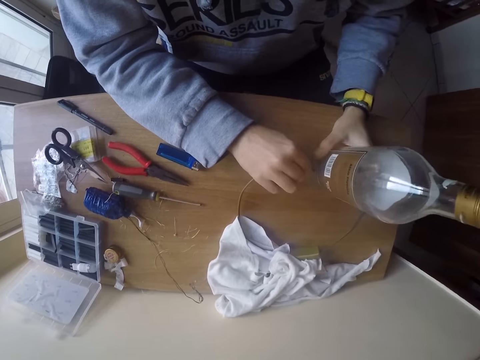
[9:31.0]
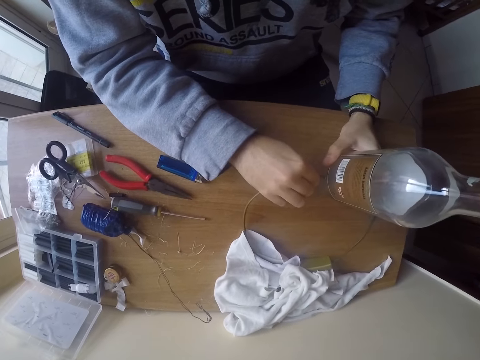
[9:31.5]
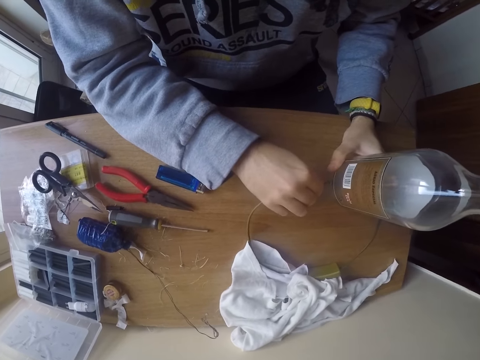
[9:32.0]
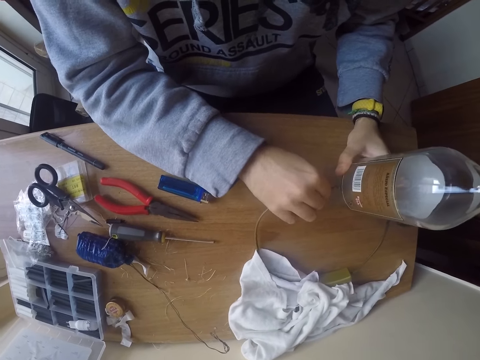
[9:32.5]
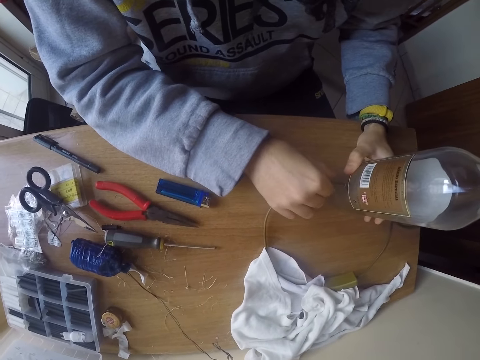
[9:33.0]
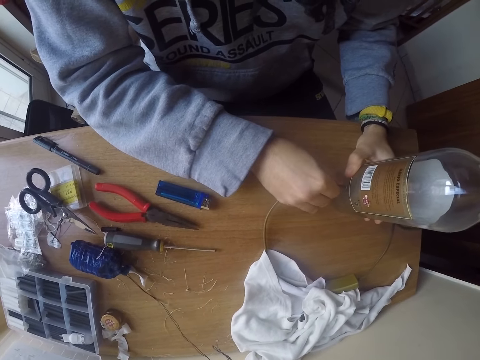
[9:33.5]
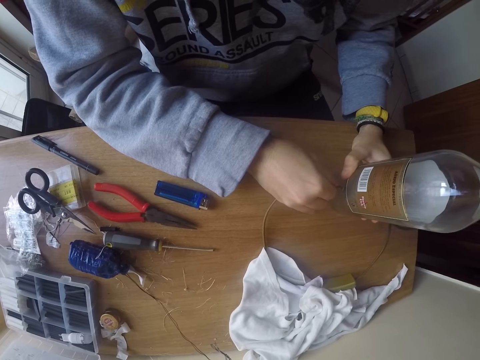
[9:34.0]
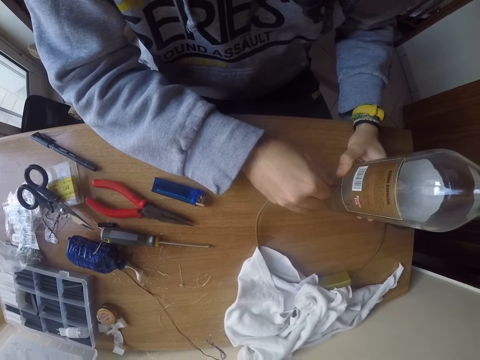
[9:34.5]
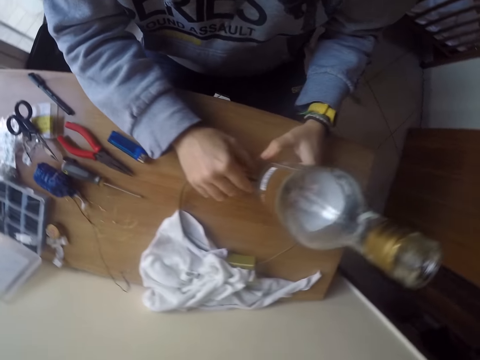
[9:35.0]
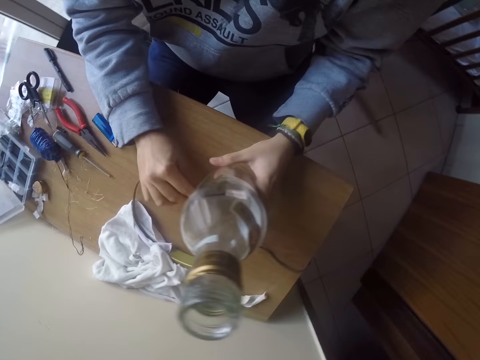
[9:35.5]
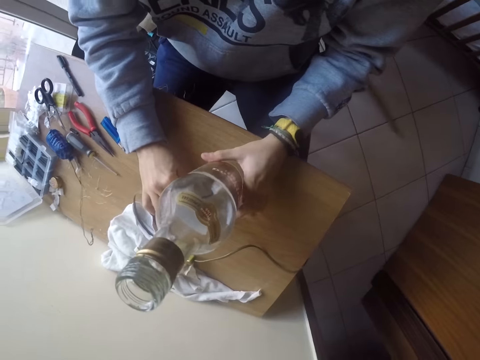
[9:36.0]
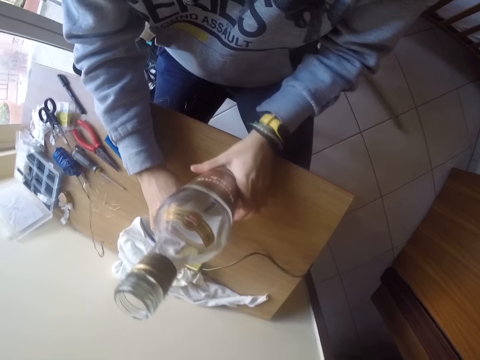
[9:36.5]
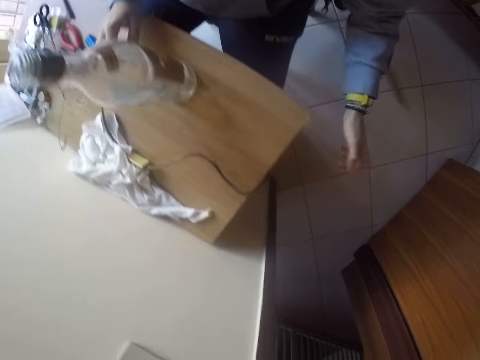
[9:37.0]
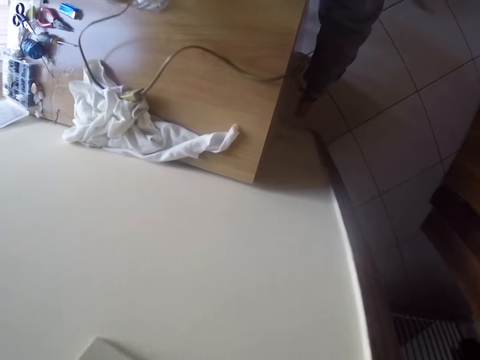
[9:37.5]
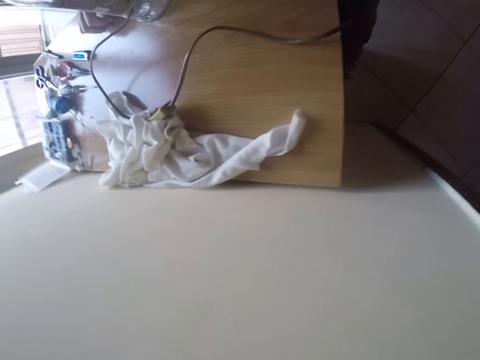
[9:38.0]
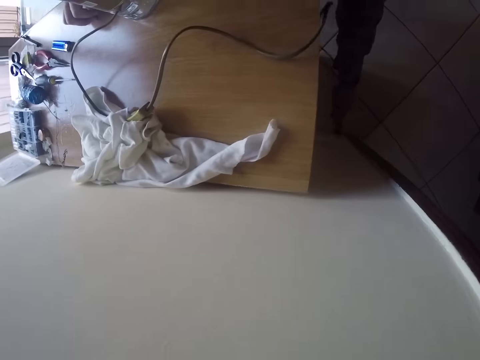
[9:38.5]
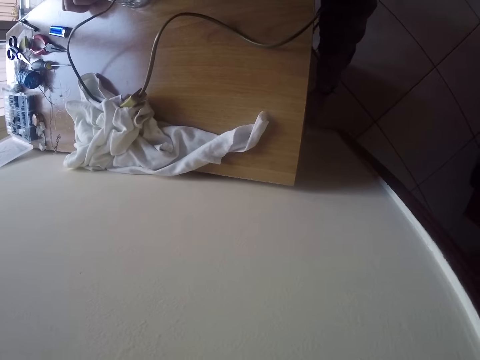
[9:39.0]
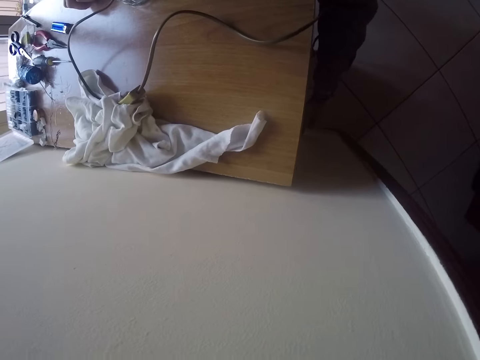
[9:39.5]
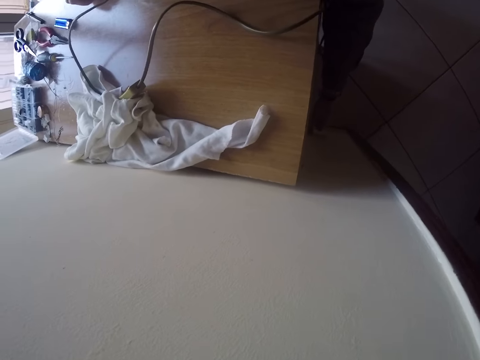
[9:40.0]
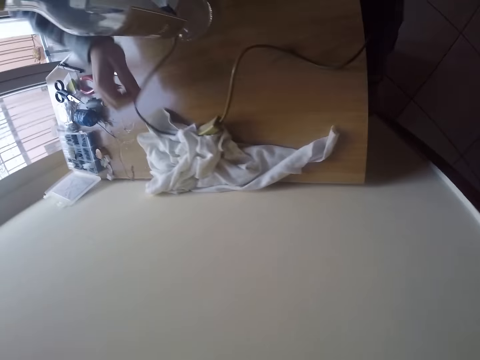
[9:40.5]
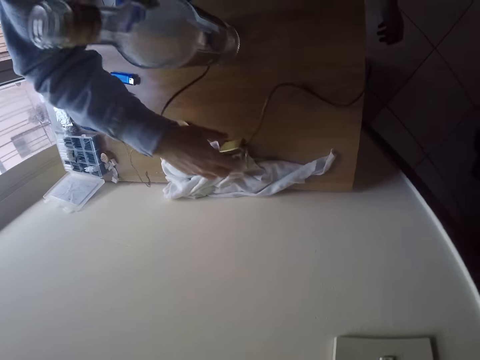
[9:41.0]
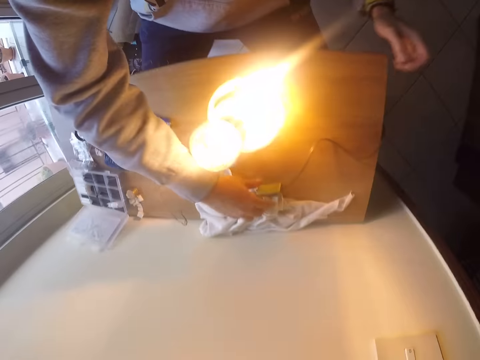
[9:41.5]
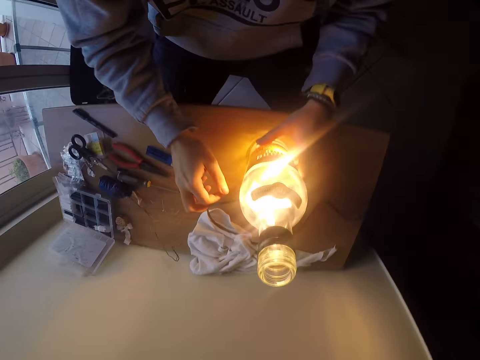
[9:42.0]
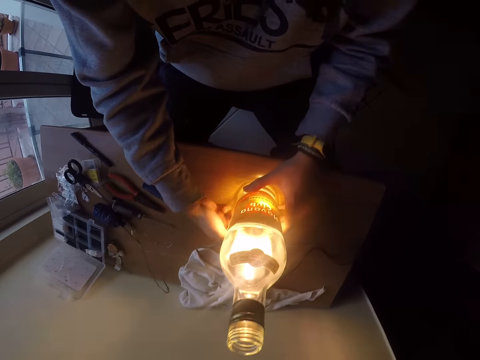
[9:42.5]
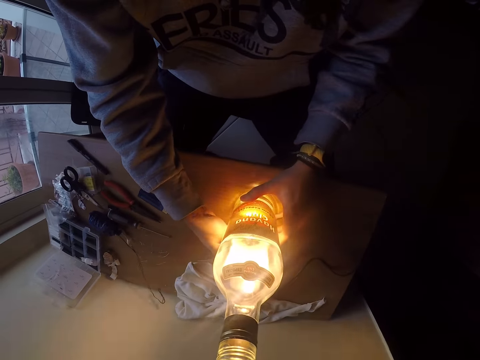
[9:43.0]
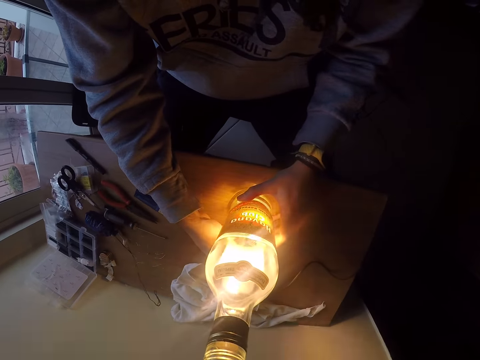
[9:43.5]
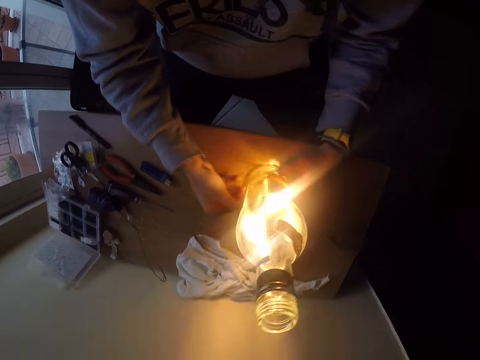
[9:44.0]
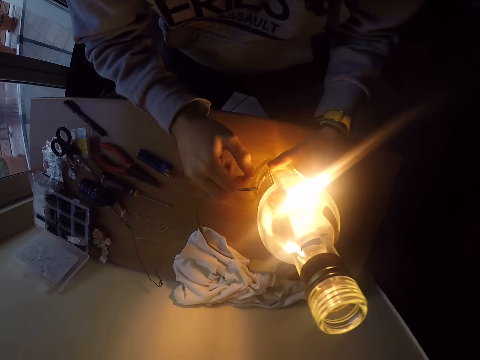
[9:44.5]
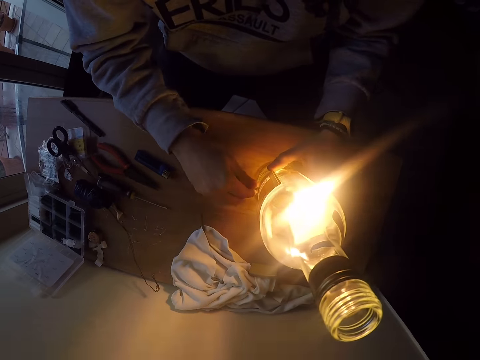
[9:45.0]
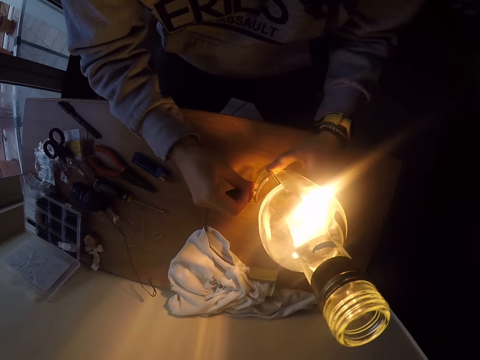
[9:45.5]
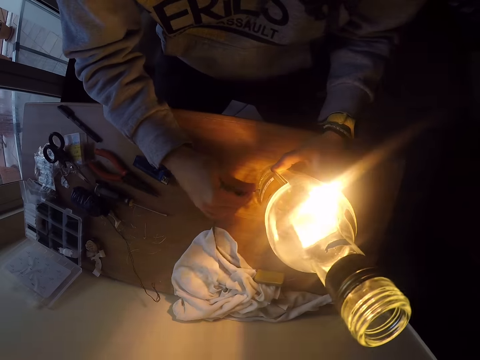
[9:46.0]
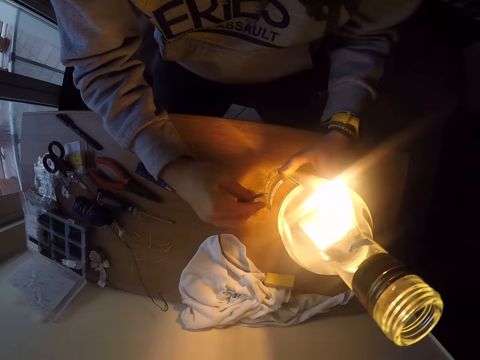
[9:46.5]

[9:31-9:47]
The camera wearer holds the bottle at its bottom with his left hand. He oscillates the electric cable at the bottom of the bottle with his right hand. He turns the bottle with his left hand. He oscillates the electric cable at the bottom of the bottle with his right hand. He turns the bottle with his left hand. He adjusts something beneath the table. He picks up an electric cable with his left hand. He fixes the electric cable into an electric socket with his left hand. He touches the switch with the right hand. He turns on a lamp switch with his right hand. He holds the bottle with his left hand. He draws the electric cable with his right hand. He adjusts the wire in the light bottle. He turns the bottle with the electric cable in his right hand. He pushes the electric cable into the bottle with his right hand.

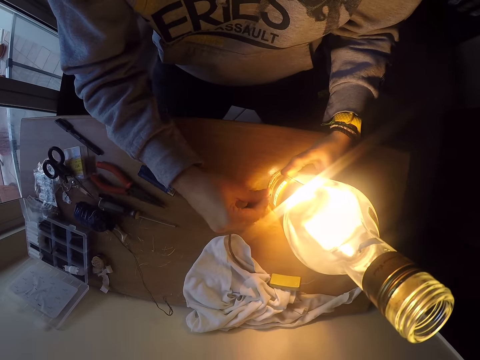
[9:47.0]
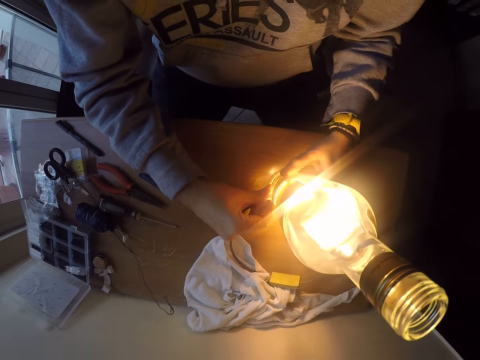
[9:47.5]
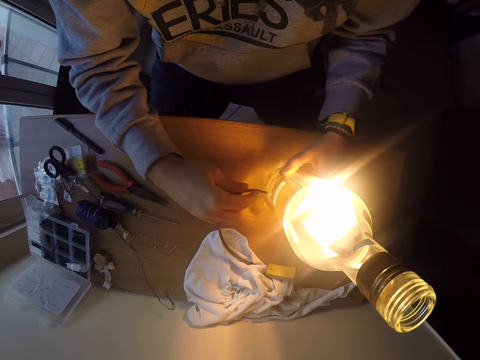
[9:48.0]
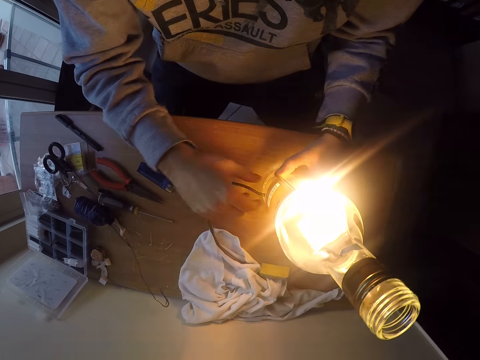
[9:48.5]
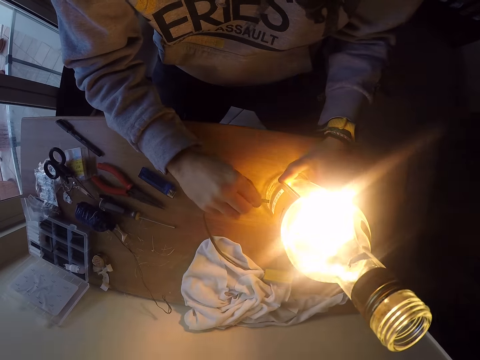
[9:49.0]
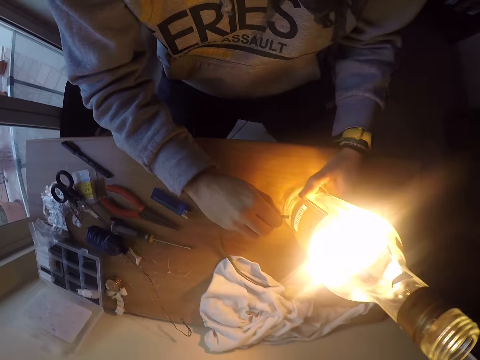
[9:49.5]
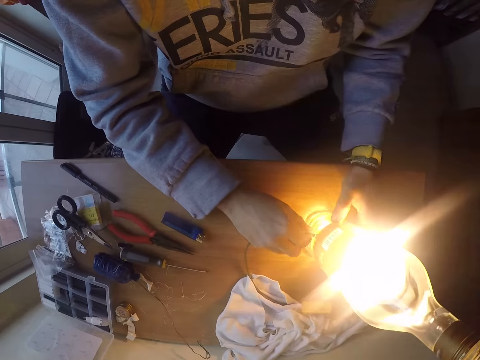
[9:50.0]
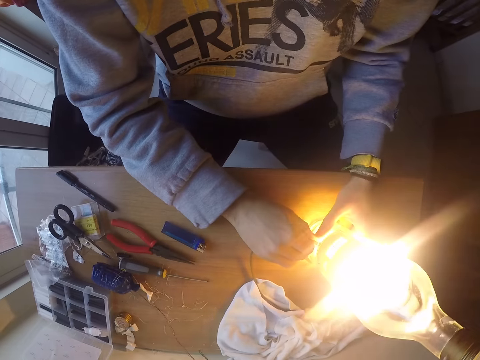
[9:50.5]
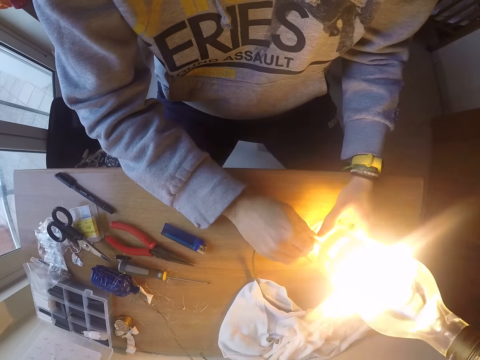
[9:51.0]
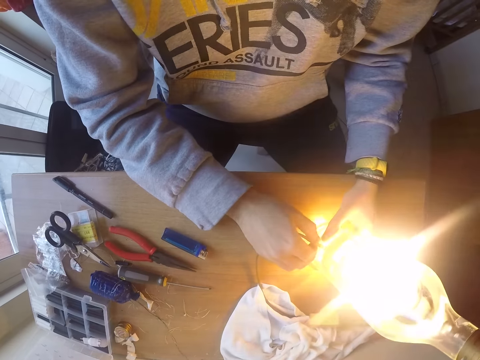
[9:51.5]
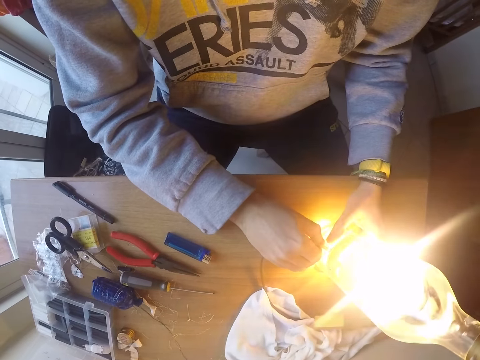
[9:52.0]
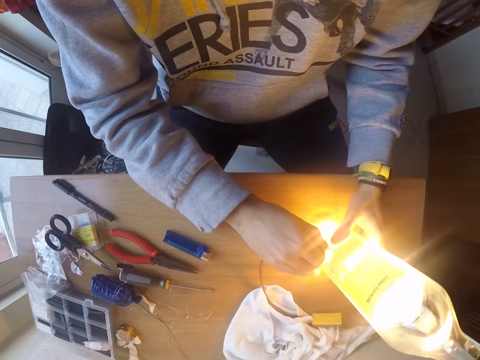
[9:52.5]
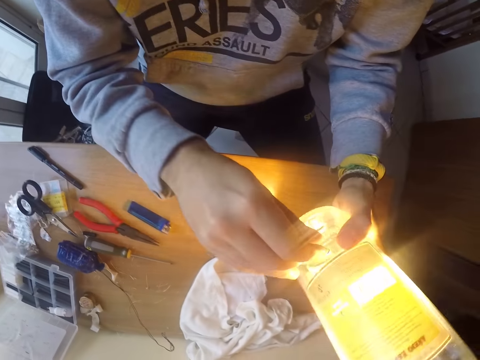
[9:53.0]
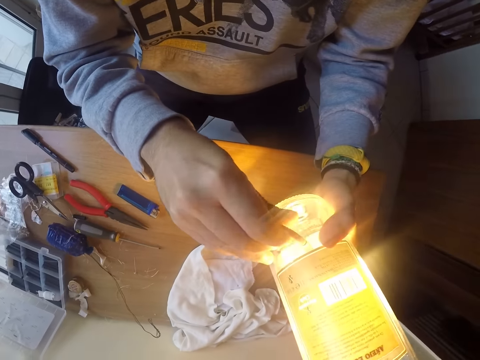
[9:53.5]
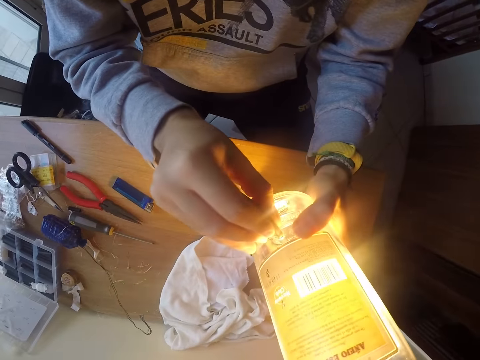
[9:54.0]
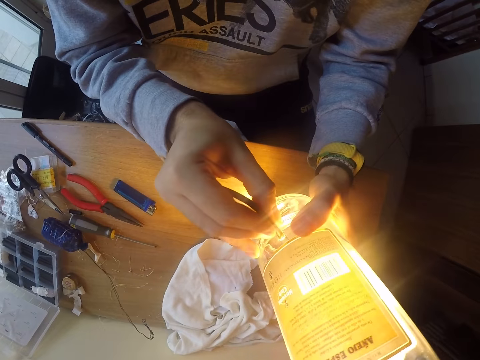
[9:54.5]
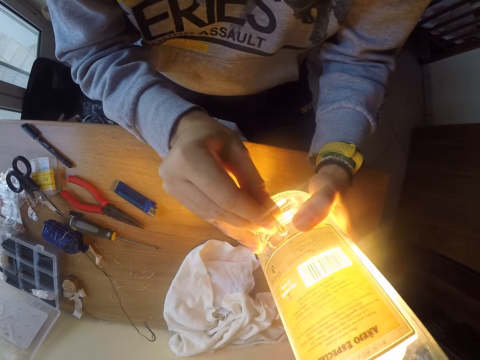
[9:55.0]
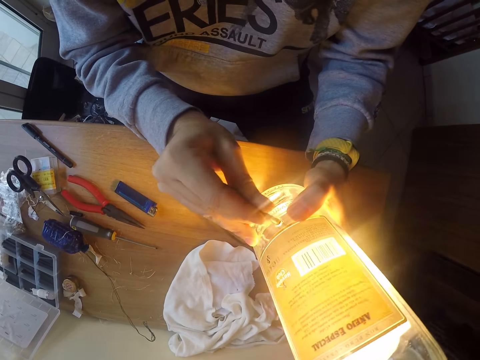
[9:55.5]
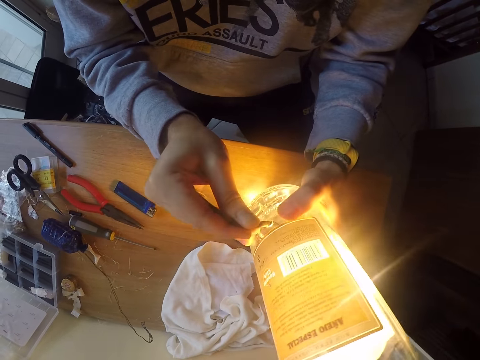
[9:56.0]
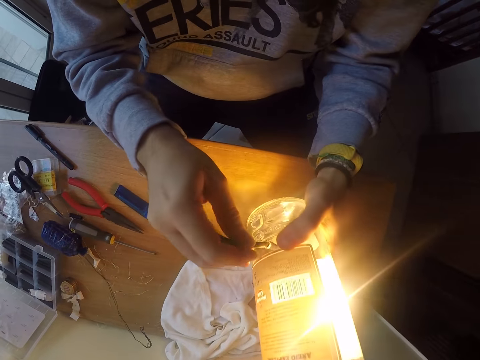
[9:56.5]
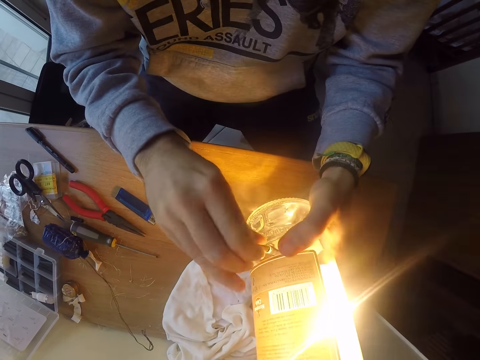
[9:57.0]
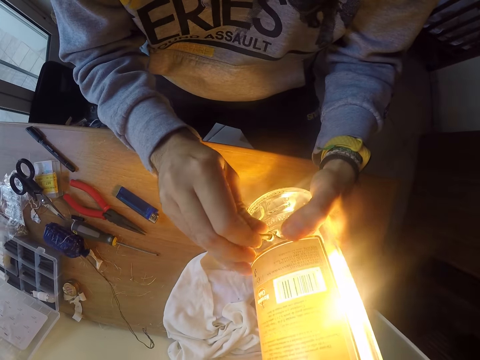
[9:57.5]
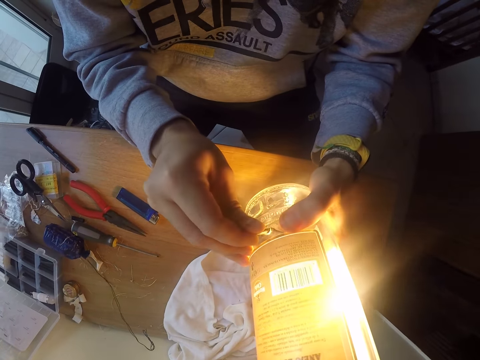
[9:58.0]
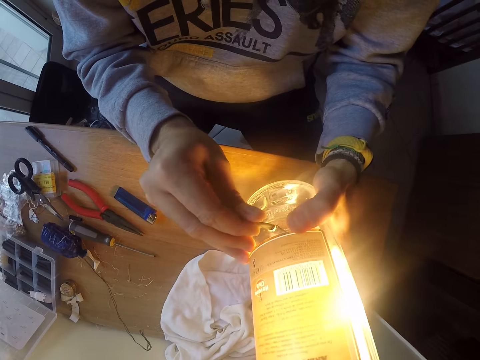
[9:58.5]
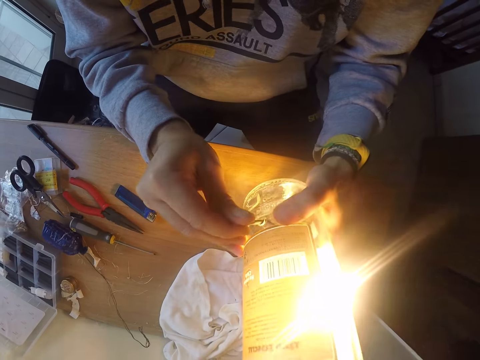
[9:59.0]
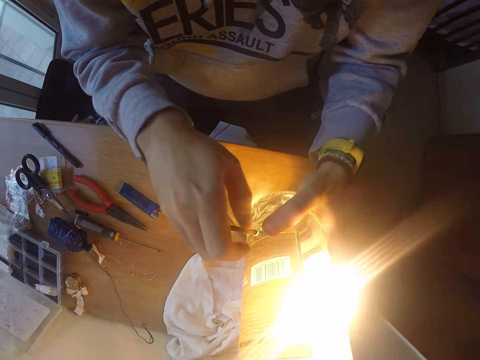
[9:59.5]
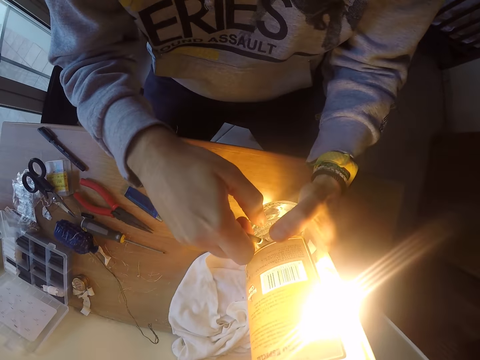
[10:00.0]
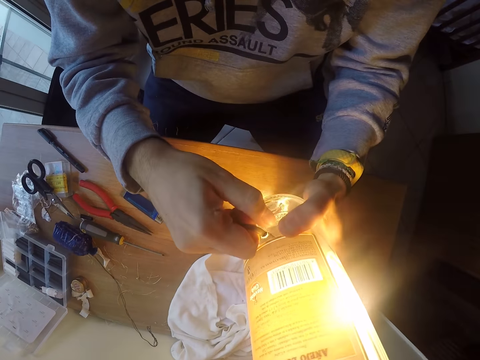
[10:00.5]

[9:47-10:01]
The camera wearer pulls the electric cable out of the bottle with his right hand. He turns the bottle with his left hand. He pulls the electric cable with his right hand. He lifts the bottle with both hands. He pulls the electric cable with his right hand.
